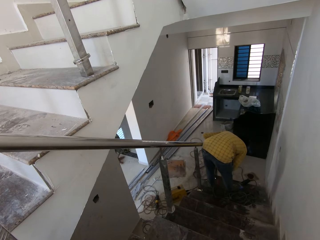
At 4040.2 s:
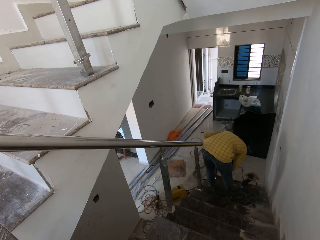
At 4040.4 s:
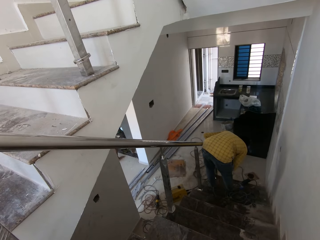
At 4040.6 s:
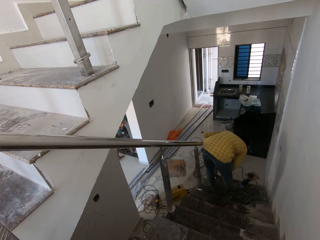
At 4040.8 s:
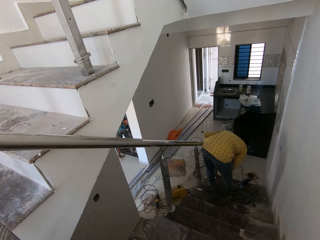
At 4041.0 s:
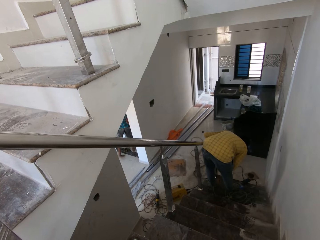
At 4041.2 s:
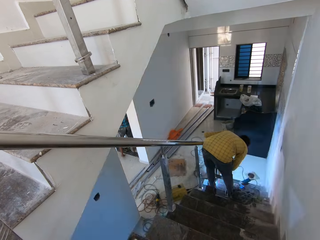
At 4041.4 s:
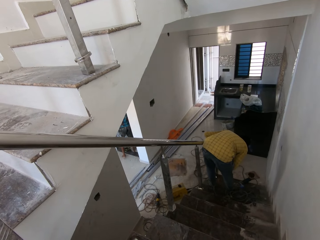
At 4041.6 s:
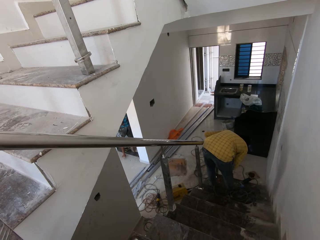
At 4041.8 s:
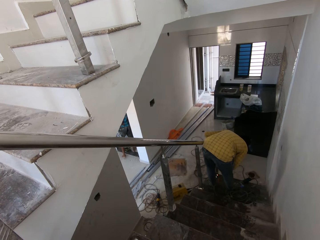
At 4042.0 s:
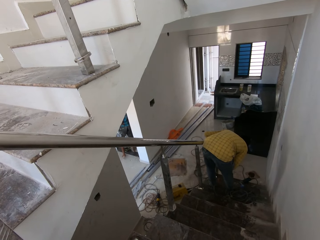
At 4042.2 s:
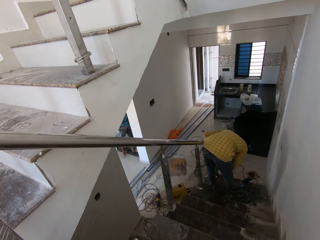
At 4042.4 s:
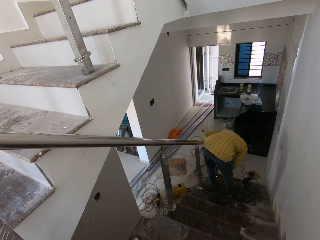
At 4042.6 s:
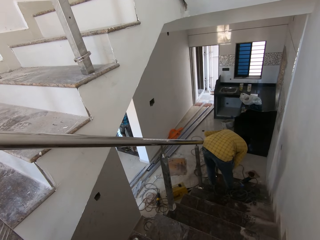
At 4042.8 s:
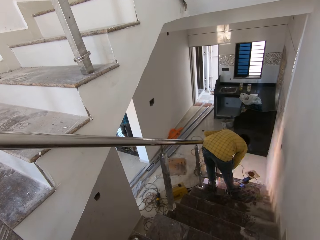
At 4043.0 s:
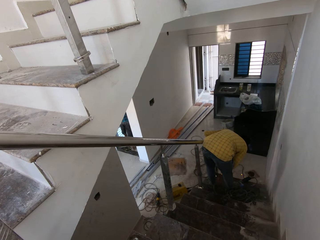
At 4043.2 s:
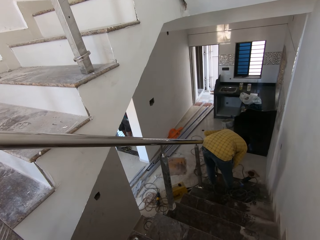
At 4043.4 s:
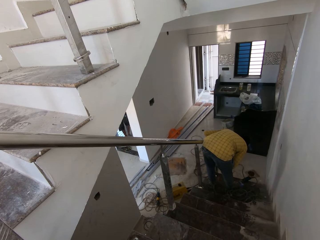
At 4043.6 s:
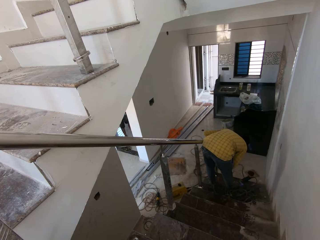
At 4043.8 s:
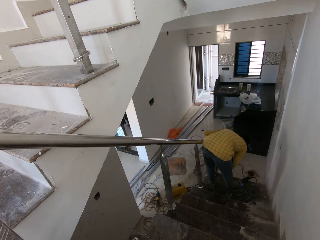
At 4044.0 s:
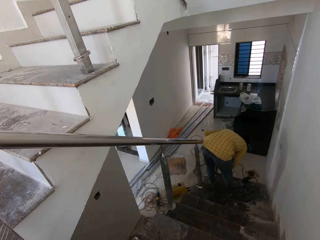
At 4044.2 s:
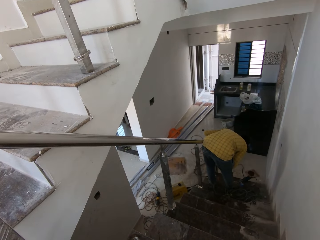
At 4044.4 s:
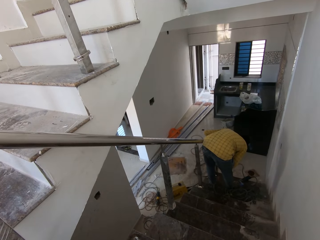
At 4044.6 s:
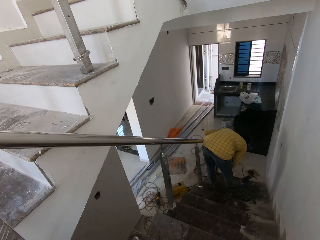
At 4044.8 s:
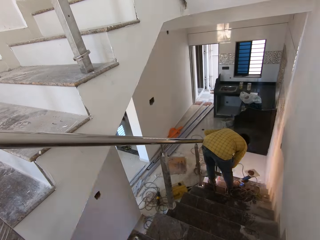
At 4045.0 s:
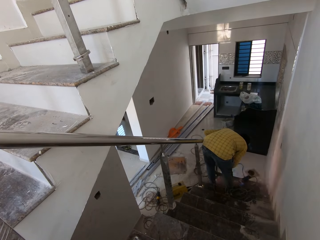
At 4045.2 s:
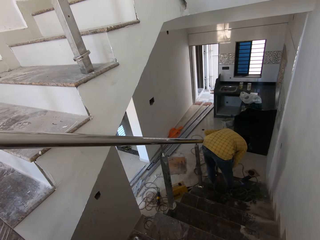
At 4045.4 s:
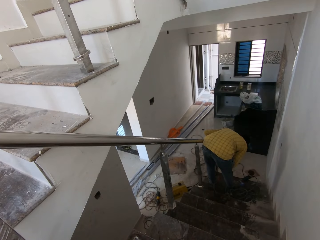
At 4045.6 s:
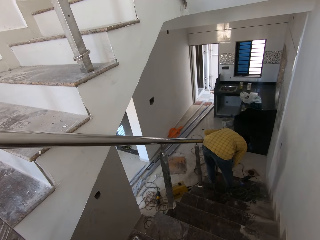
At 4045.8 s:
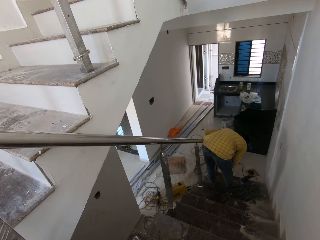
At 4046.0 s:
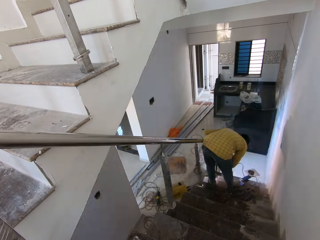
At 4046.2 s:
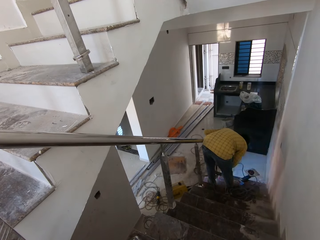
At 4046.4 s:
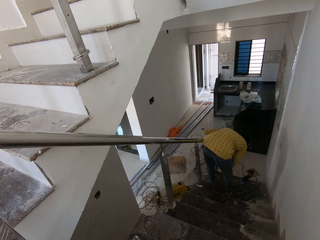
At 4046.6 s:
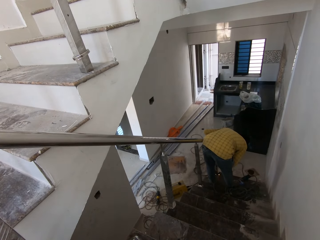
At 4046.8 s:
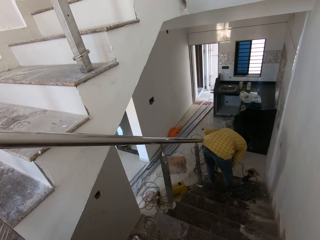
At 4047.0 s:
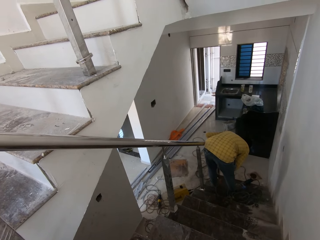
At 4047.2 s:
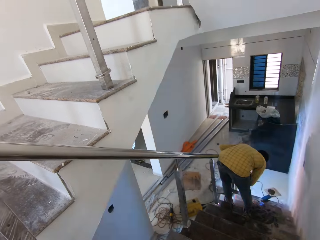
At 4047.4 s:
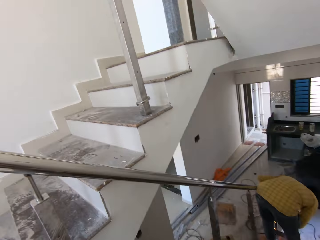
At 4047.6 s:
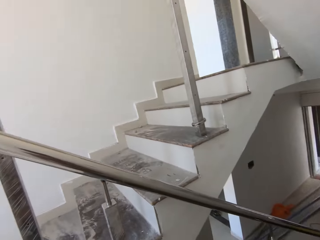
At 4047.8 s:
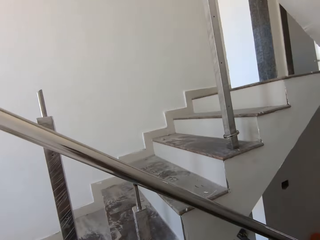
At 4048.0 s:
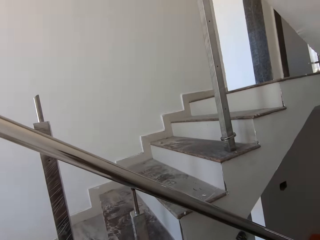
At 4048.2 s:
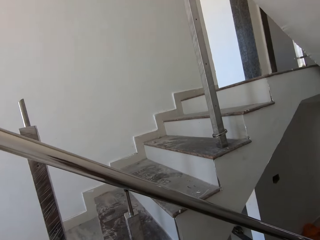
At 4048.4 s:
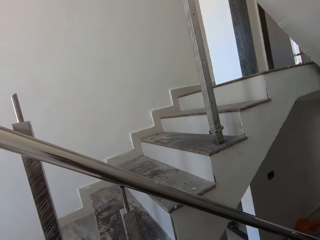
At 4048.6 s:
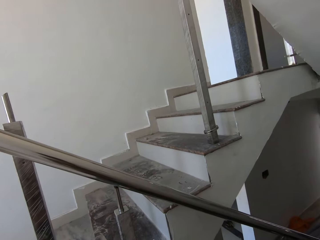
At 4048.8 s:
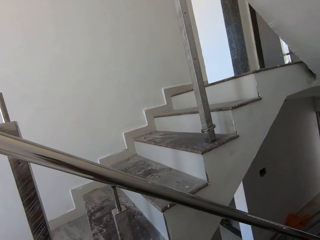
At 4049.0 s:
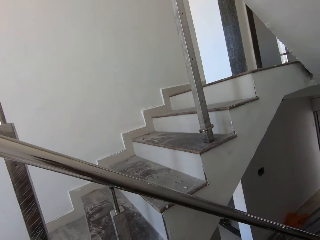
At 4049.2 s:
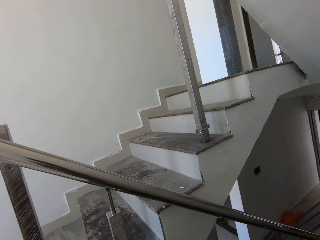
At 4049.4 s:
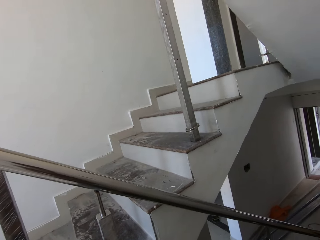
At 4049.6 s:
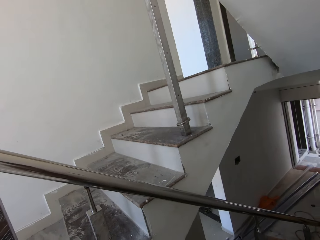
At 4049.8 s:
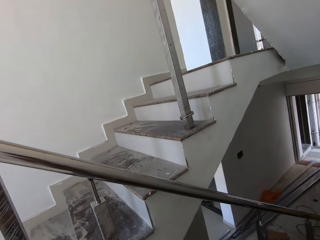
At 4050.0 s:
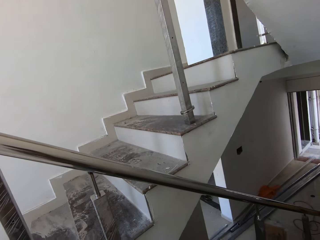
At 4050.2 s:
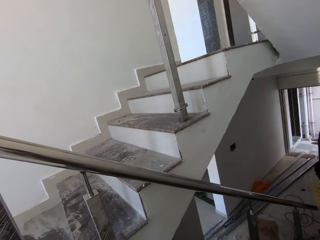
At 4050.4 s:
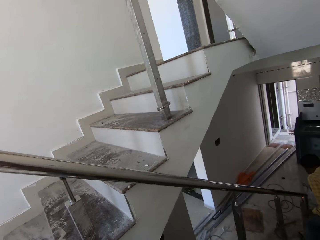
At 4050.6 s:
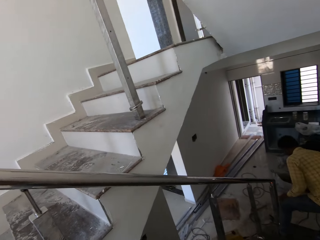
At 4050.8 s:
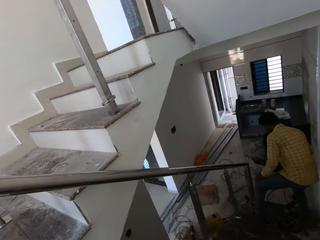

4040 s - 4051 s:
A person fixes the rail with a welding rod. The camera wearer looks around.

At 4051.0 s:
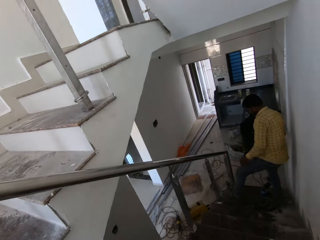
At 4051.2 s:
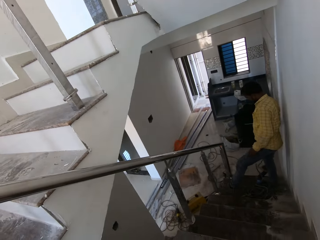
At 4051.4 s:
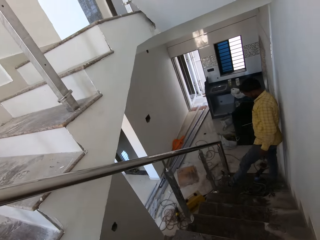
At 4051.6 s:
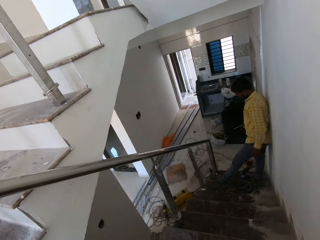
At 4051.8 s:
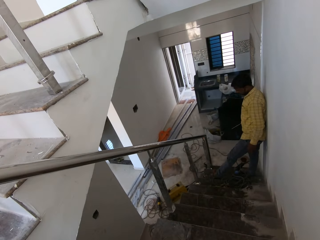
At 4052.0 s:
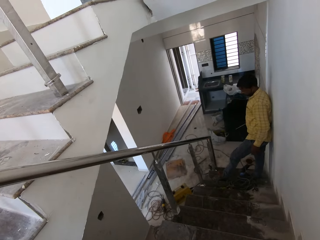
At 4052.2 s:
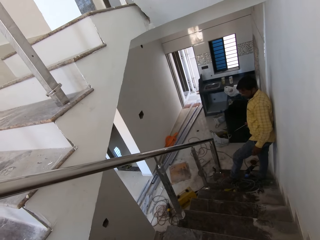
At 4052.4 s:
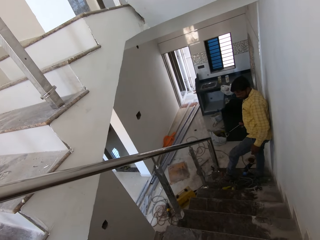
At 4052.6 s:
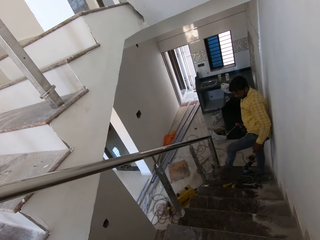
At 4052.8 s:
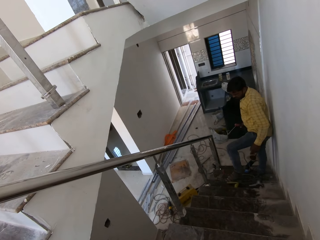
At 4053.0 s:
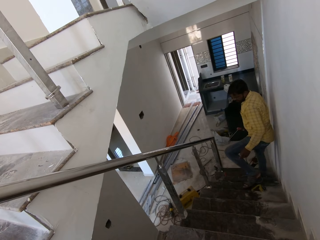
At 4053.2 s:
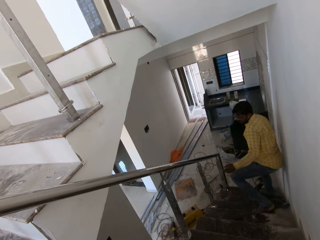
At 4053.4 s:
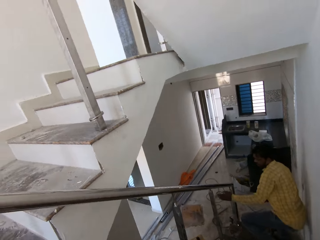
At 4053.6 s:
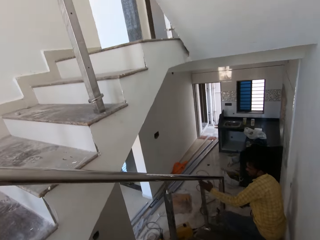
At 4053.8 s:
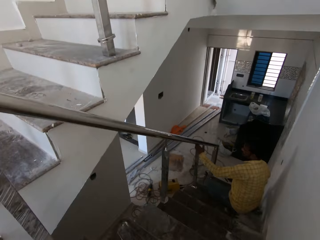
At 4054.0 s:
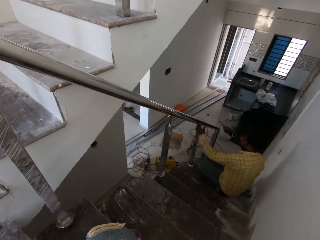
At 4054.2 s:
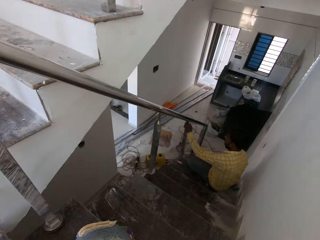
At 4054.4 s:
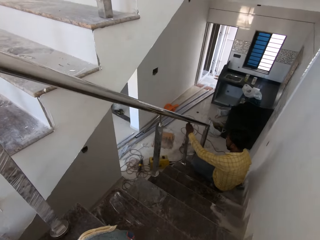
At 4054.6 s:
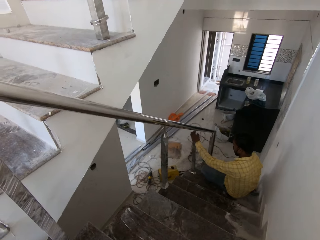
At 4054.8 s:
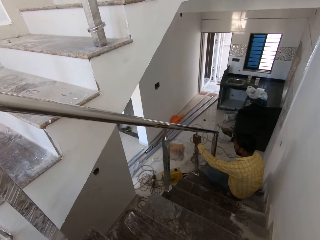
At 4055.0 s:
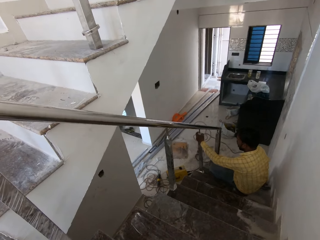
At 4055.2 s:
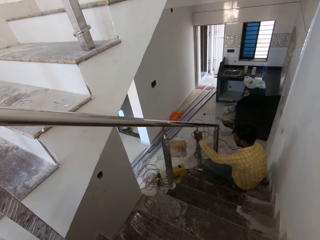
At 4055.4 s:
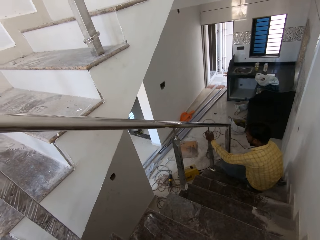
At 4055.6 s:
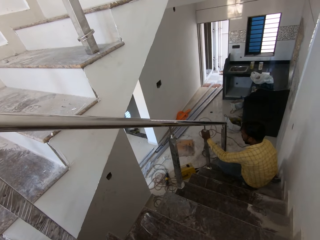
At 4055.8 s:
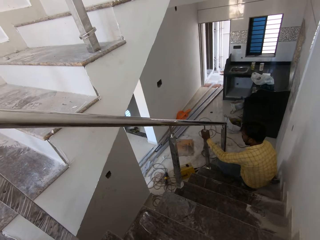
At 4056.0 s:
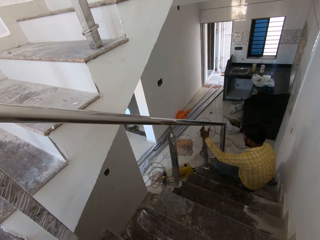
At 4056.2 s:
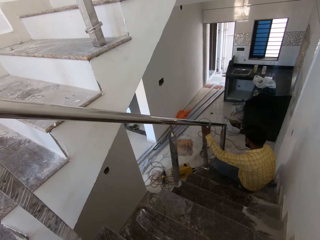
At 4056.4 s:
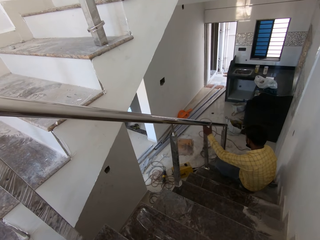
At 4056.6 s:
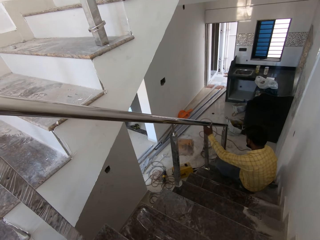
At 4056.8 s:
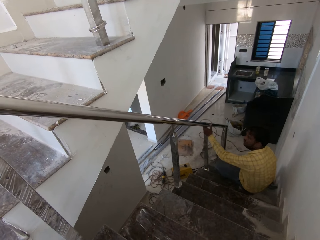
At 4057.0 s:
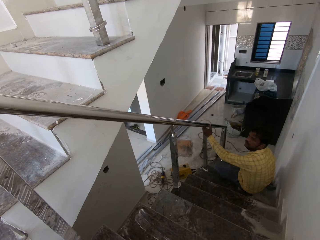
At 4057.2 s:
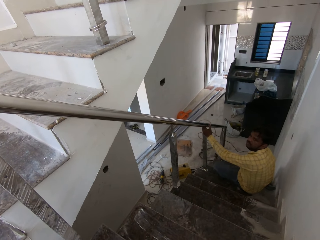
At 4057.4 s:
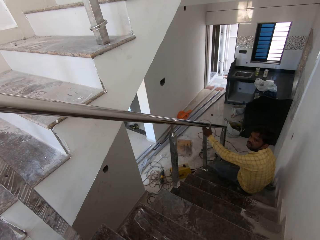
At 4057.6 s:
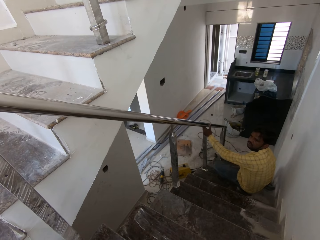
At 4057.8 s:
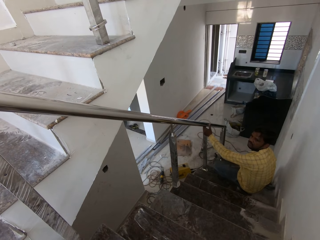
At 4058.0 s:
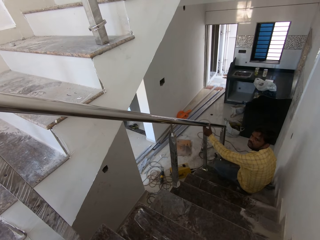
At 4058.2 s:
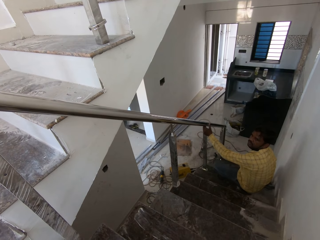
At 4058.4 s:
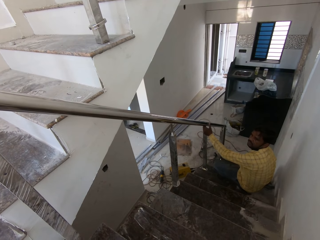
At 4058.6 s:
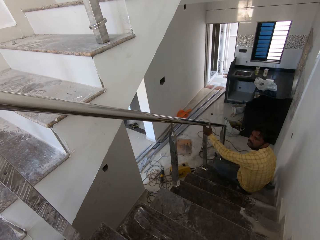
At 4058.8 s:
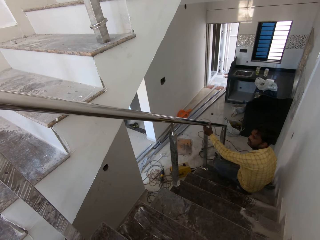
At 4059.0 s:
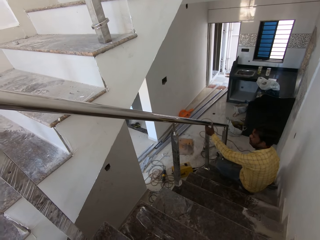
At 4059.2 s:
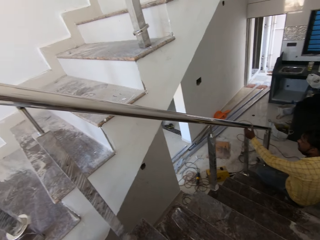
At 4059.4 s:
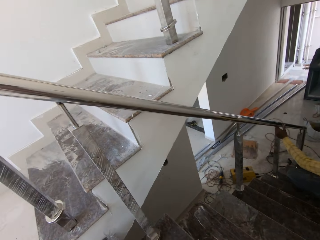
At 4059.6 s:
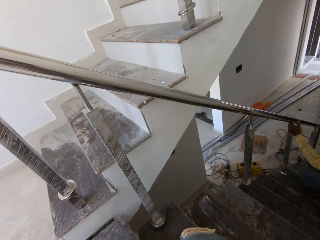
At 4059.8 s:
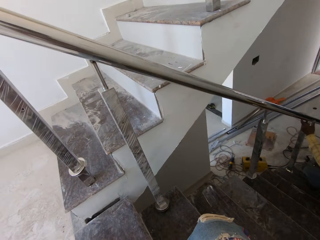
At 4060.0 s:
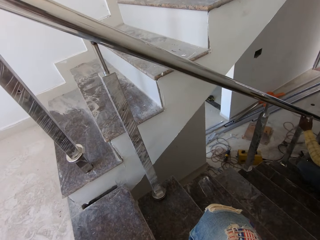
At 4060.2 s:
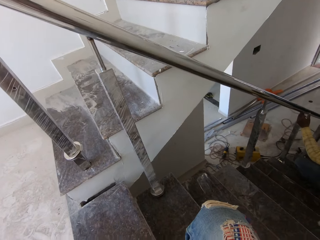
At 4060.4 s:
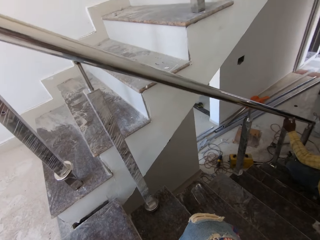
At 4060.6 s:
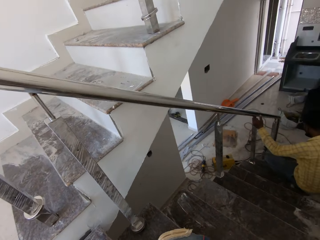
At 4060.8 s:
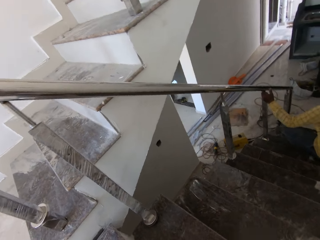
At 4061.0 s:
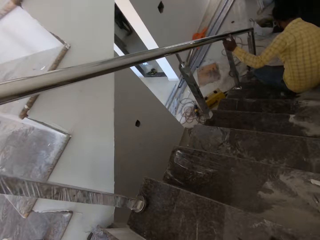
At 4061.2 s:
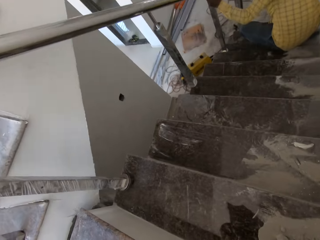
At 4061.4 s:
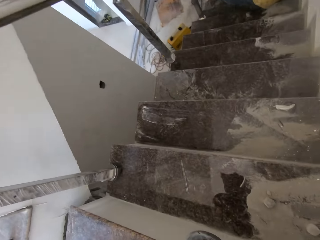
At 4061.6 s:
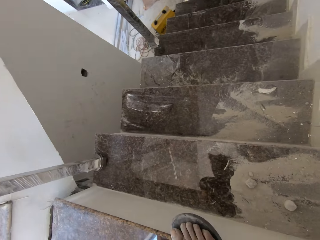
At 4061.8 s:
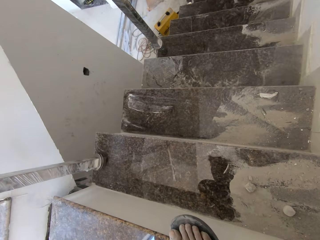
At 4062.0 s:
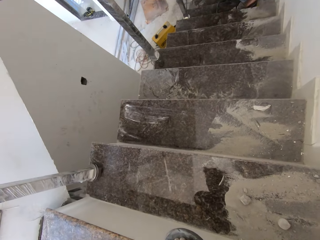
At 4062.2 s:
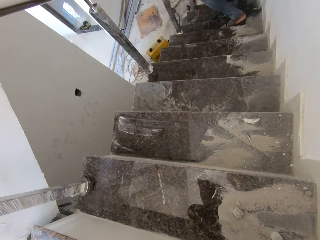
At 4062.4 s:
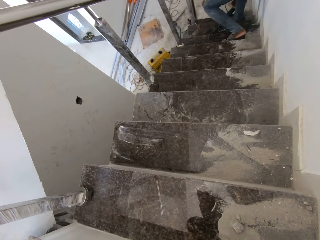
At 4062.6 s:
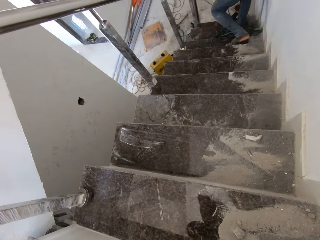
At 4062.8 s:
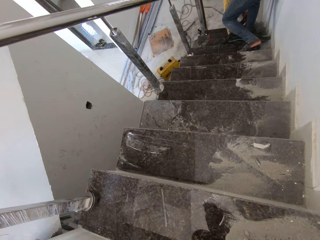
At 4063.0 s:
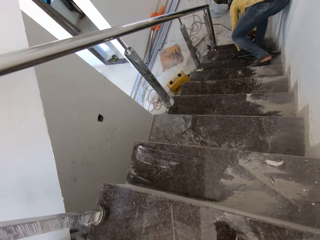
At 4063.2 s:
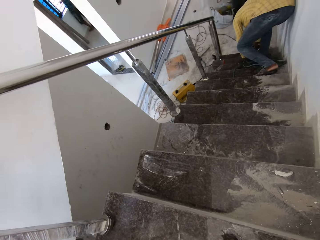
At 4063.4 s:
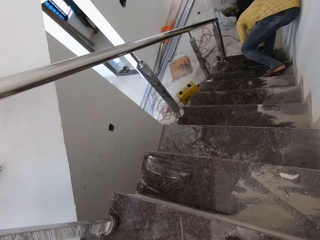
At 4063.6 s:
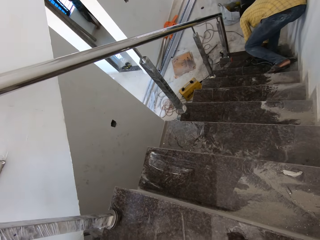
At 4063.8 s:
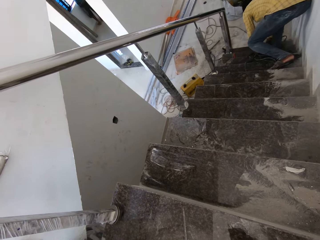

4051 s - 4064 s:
A man looks at the rails. The man holds the handrail of the staircase with his left hand. The man interacts with the camera wearer. The camera wearer looks around. The man drops the welding torch on the staircase with his right hand. He picks a spirit level from the staircase with his left hand.
